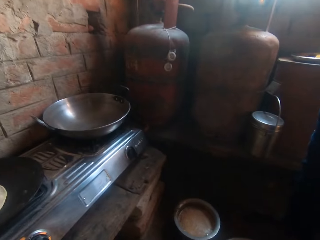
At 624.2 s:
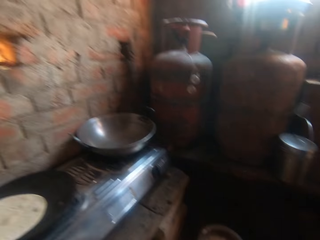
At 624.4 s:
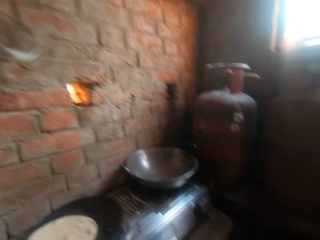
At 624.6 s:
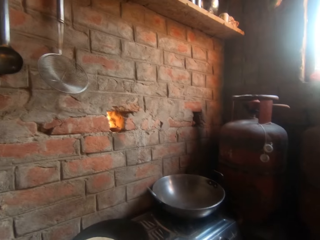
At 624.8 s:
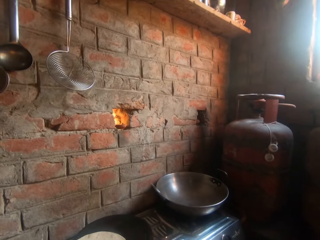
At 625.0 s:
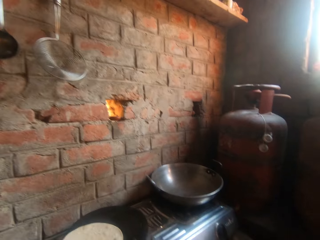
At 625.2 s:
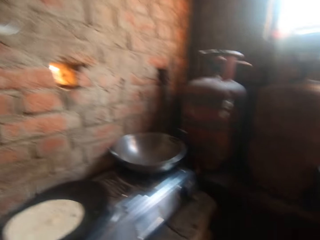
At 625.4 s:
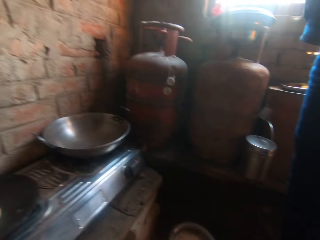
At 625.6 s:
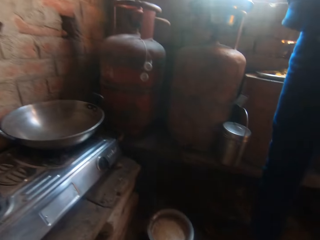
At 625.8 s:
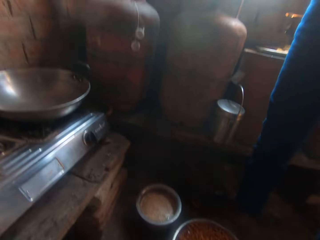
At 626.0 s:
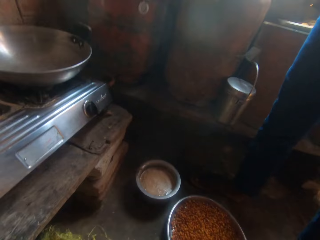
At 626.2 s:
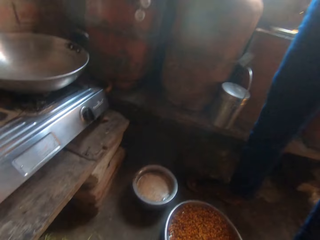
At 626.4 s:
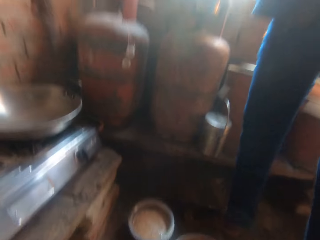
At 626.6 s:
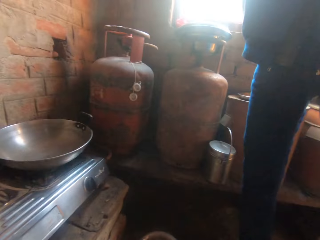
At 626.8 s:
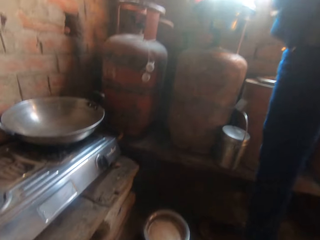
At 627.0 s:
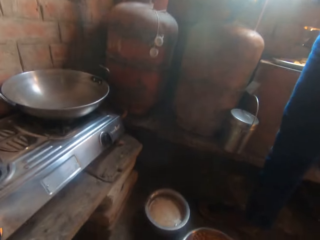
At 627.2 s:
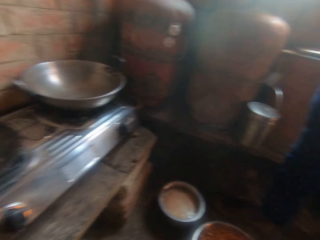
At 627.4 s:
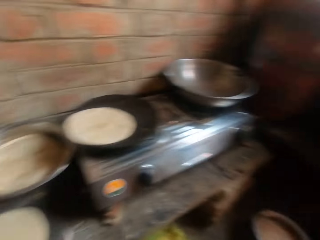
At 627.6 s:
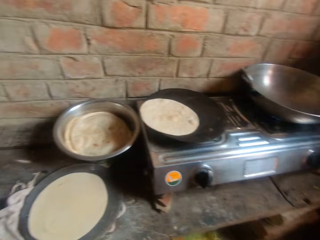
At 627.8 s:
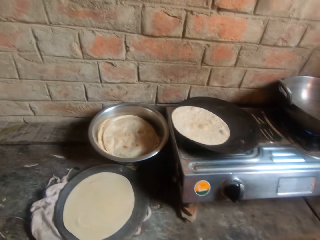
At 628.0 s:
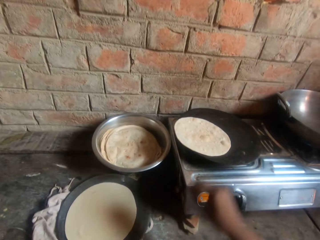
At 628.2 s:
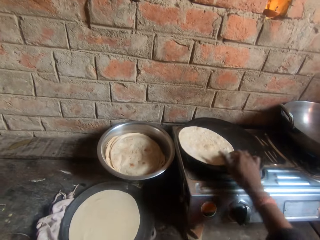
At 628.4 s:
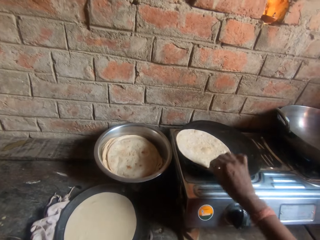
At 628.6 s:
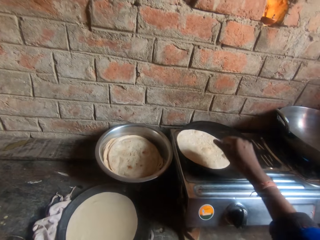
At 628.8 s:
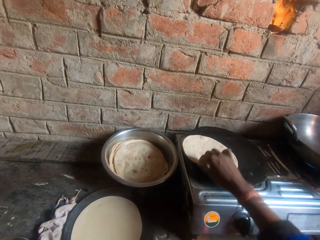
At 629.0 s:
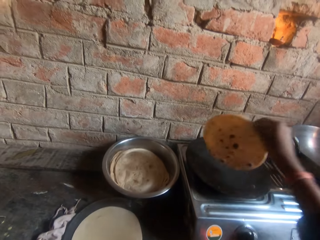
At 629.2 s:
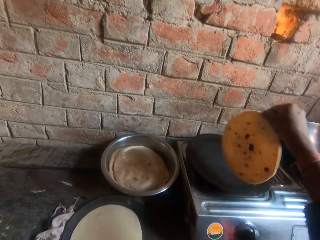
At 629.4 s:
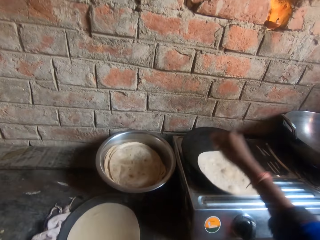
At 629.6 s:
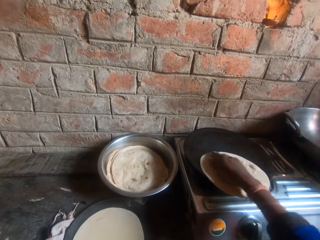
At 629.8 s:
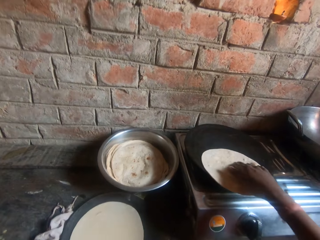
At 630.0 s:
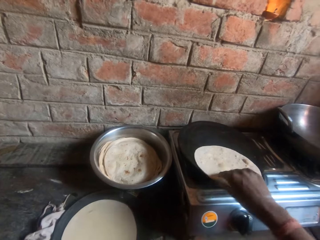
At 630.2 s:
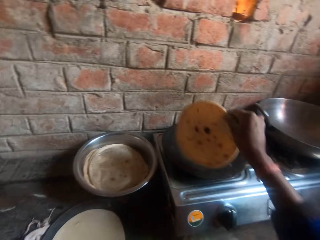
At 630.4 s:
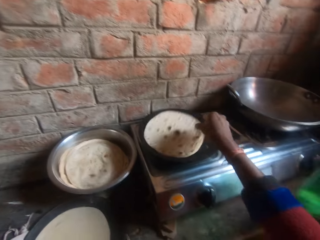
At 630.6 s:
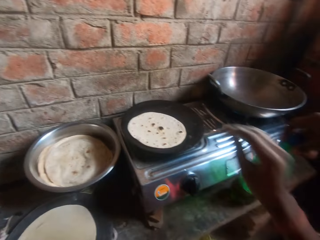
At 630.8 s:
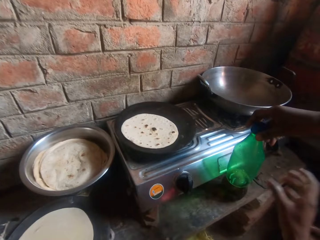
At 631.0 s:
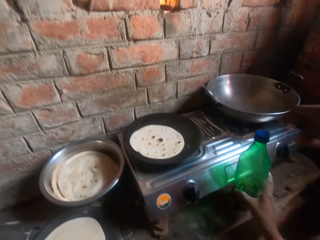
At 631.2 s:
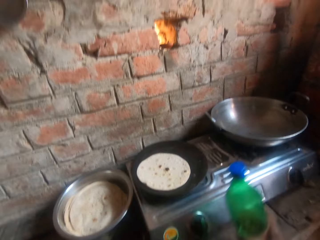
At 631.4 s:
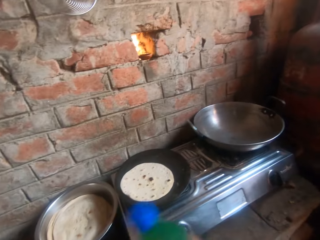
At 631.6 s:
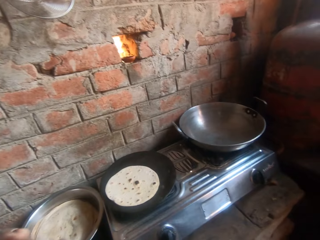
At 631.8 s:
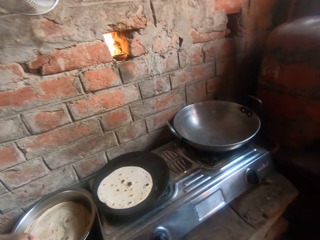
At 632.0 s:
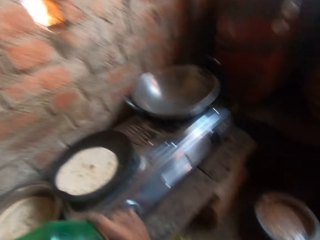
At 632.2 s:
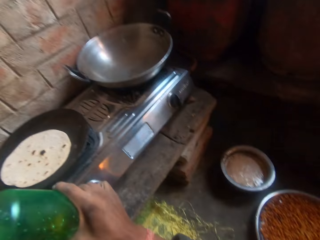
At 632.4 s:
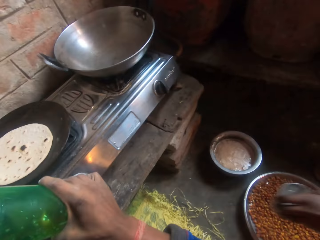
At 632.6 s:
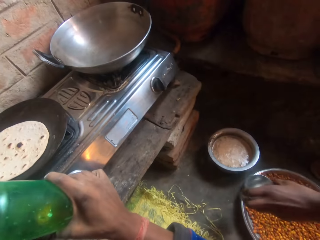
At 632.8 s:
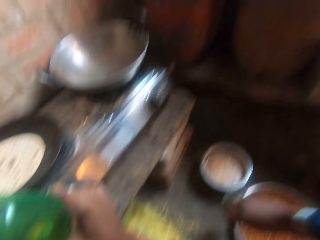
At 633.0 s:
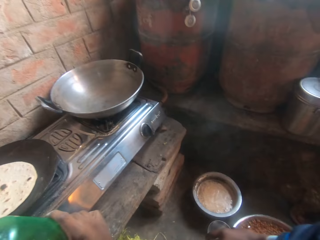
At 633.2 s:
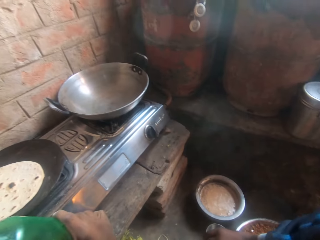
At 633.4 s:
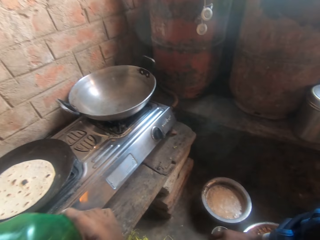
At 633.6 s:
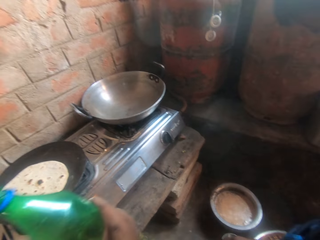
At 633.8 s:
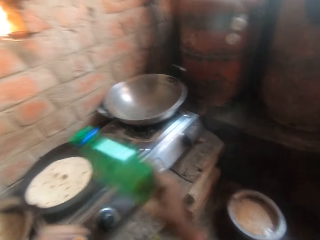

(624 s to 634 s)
The camera wearer looks after the gas cylinder. They flip the roti on the griddle. They hold the bottle and pick up the bottle on the table.

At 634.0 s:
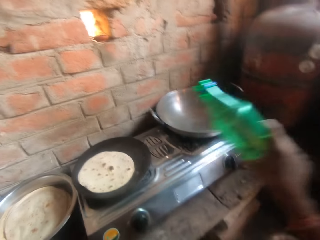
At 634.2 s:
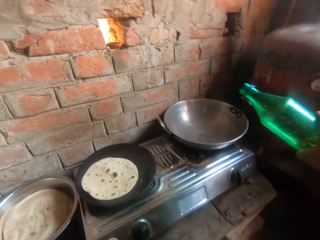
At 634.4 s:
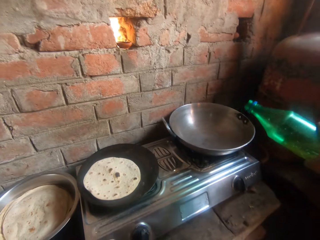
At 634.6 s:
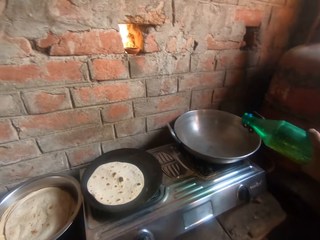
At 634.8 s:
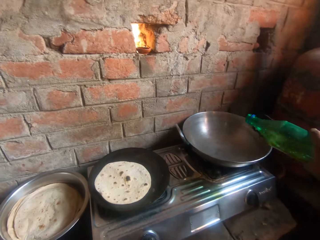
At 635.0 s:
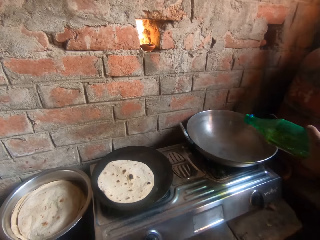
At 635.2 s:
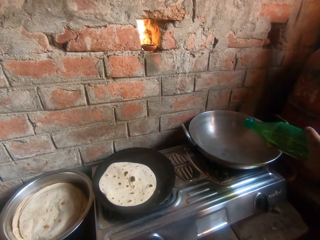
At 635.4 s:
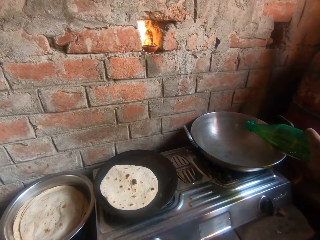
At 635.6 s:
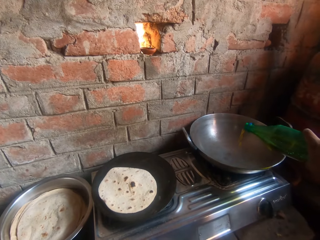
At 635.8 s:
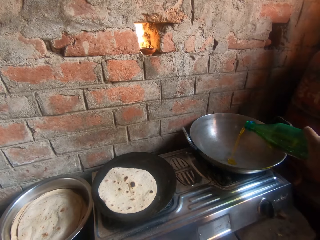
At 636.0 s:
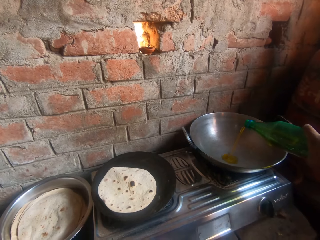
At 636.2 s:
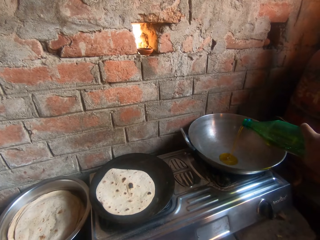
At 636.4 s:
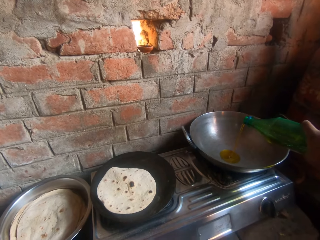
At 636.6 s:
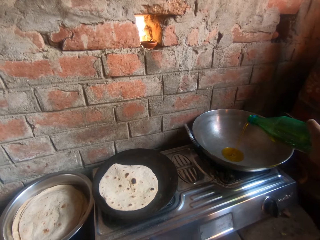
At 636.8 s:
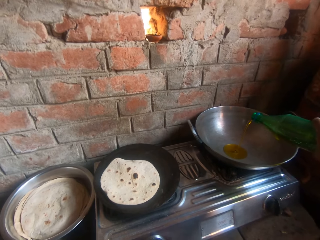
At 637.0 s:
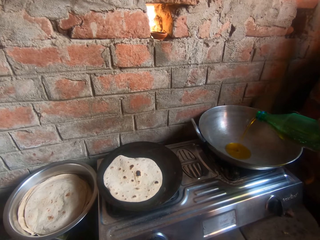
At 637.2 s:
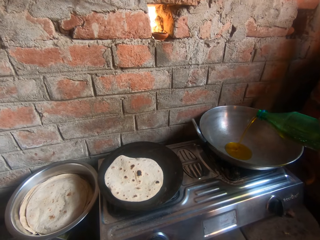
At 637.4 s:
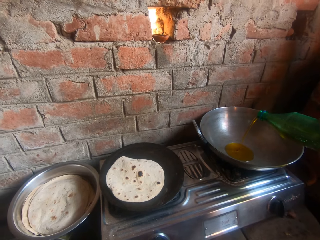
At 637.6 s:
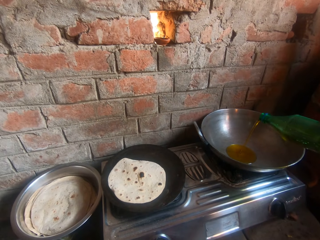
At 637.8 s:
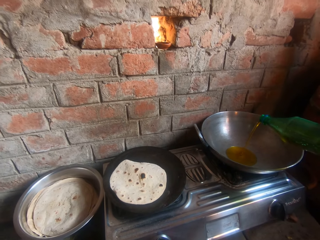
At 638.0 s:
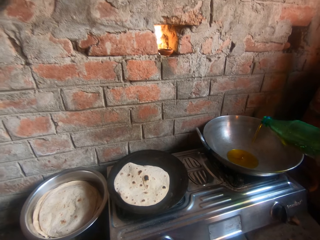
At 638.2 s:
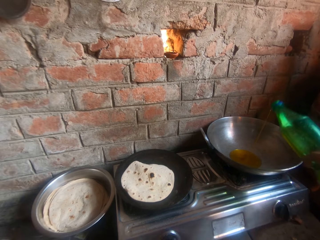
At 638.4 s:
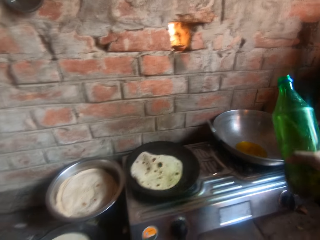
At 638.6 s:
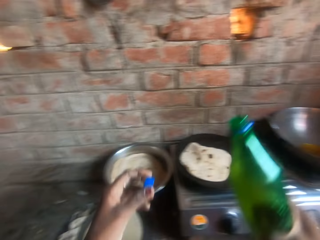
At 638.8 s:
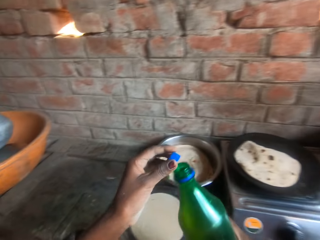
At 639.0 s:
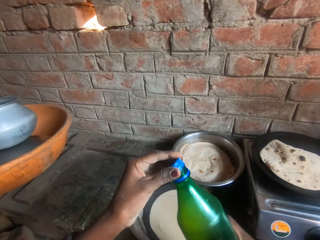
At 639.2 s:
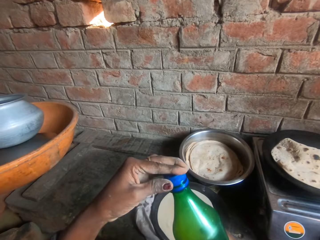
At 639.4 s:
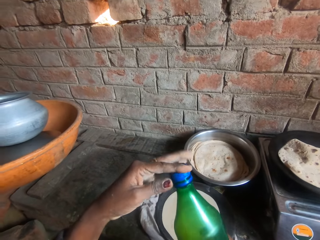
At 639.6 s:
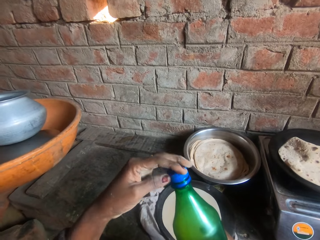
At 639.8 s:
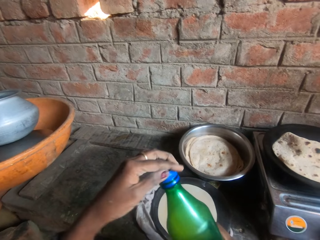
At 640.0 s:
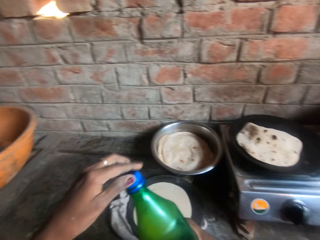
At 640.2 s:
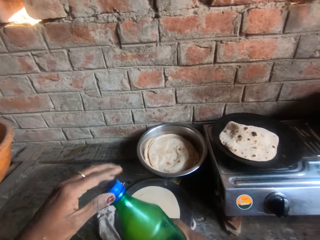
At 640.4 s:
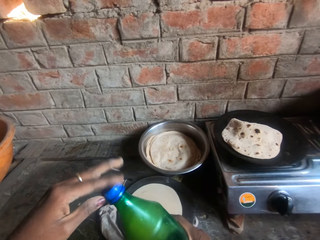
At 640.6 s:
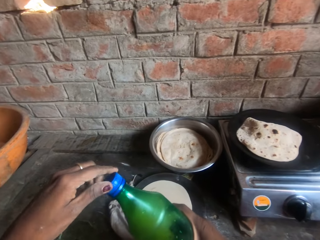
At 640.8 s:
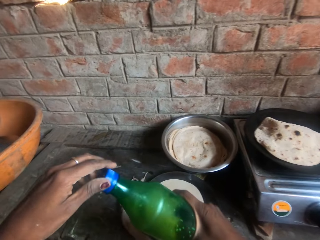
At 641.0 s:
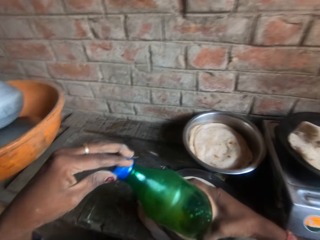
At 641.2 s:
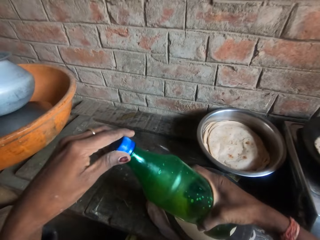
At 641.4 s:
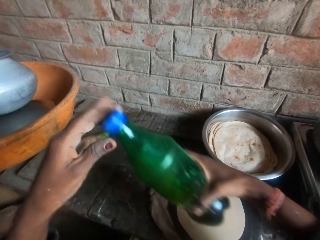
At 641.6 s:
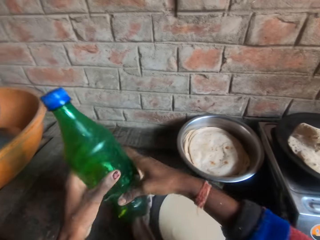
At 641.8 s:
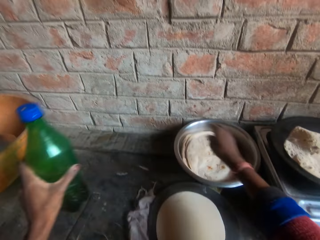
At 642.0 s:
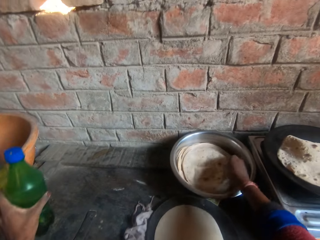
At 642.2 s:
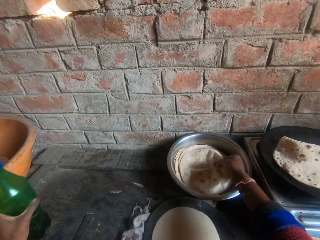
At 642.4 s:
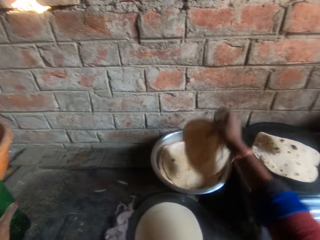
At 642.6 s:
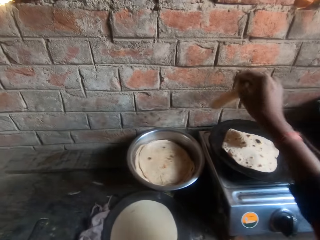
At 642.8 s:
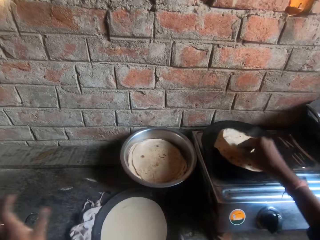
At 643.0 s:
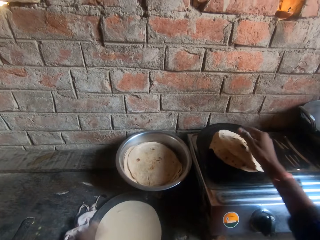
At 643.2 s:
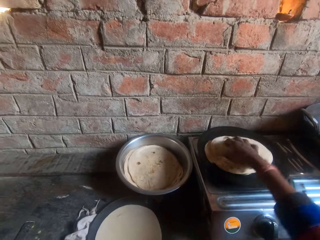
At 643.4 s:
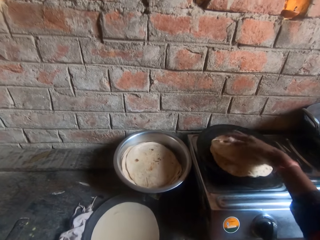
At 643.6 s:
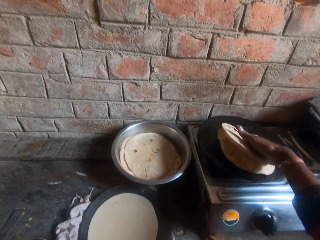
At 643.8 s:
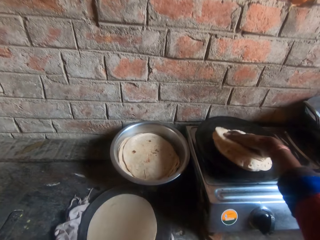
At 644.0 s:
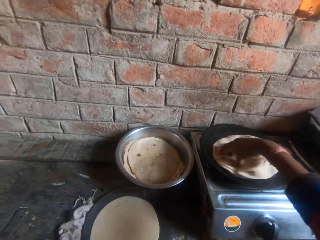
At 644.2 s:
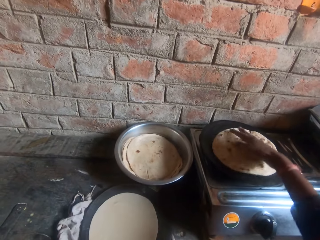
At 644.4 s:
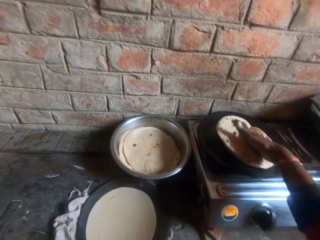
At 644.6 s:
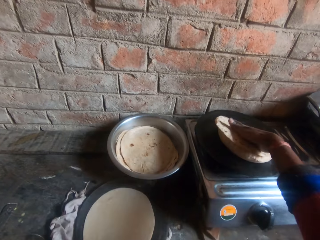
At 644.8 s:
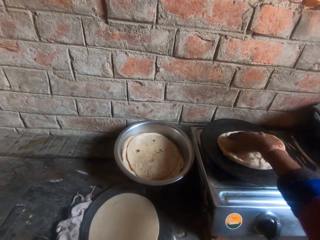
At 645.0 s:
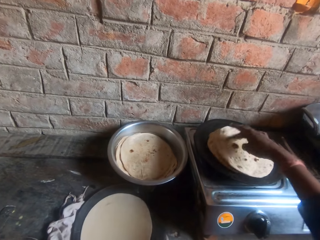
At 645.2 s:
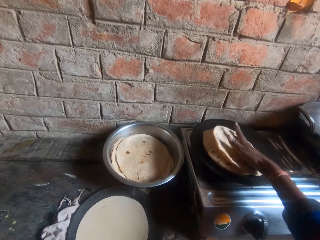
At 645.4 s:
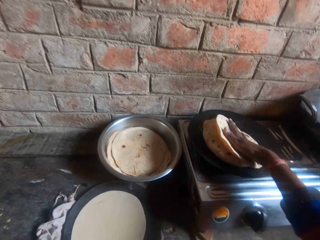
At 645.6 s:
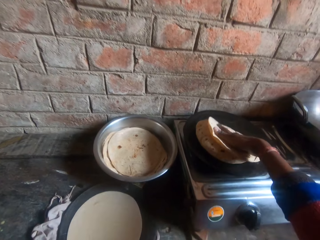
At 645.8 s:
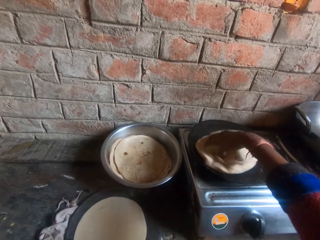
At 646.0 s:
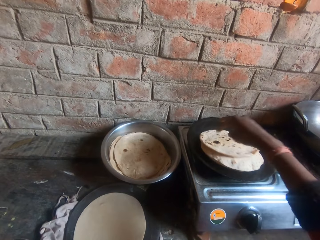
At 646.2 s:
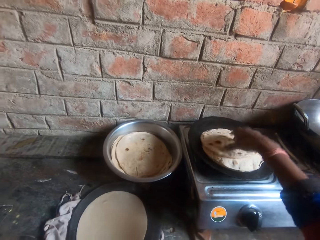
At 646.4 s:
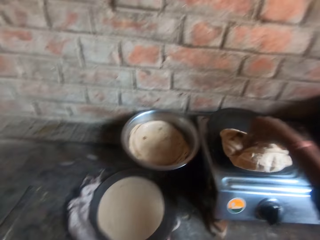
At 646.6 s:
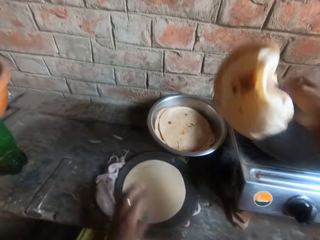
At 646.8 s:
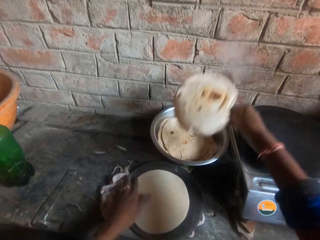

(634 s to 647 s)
The camera wearer pours cooking oil from the bottle into the pot on the cooker. He covers the bottle and holds the lid. He holds the bottle, moves the roti from the bowl to the griddle, drops the bottle on the table, and presses the roti on the griddle with his hand.
